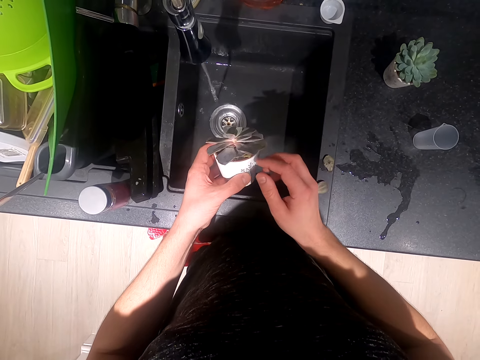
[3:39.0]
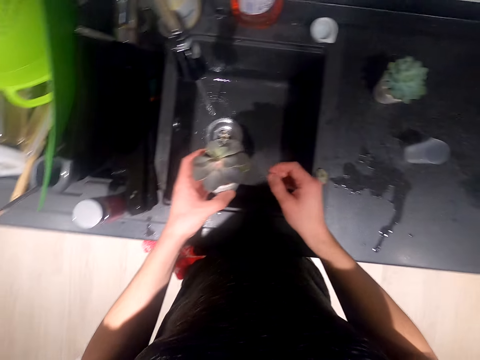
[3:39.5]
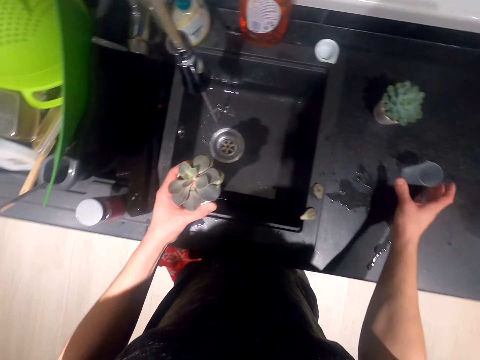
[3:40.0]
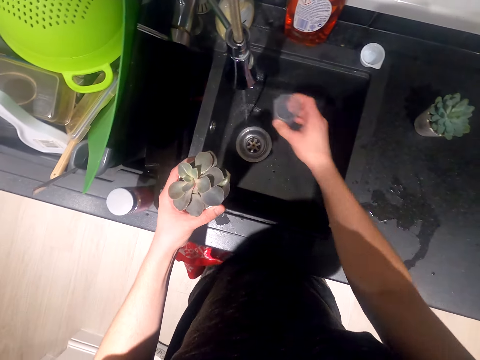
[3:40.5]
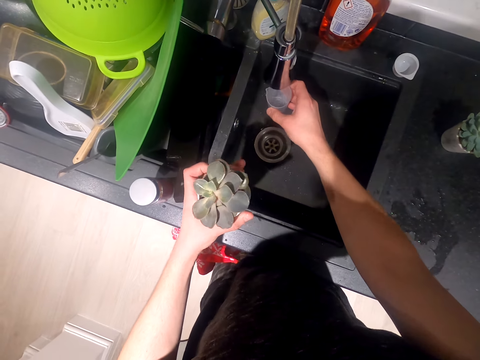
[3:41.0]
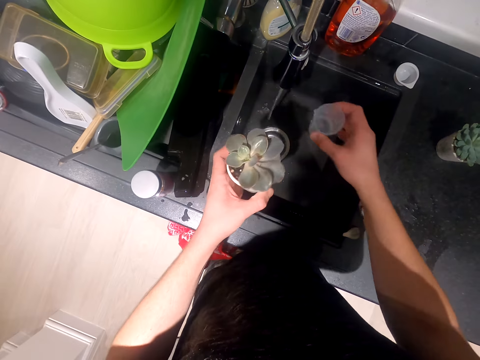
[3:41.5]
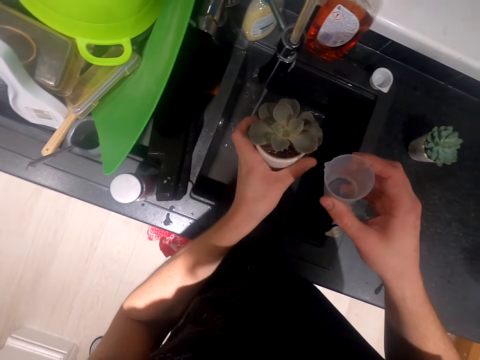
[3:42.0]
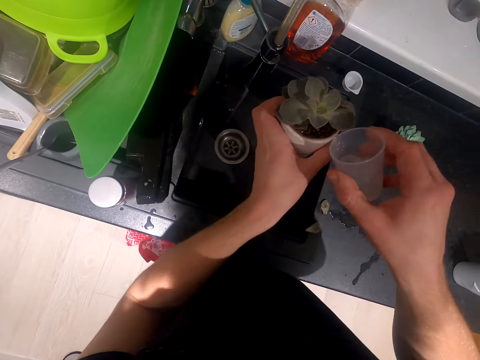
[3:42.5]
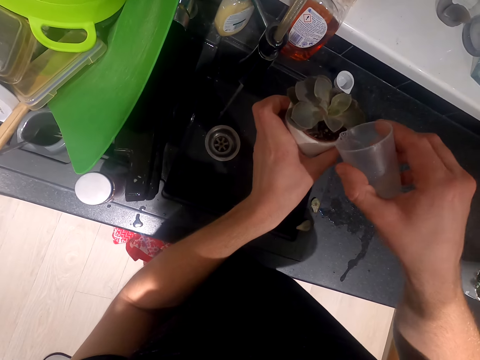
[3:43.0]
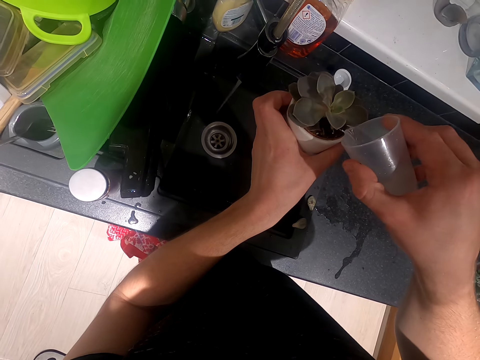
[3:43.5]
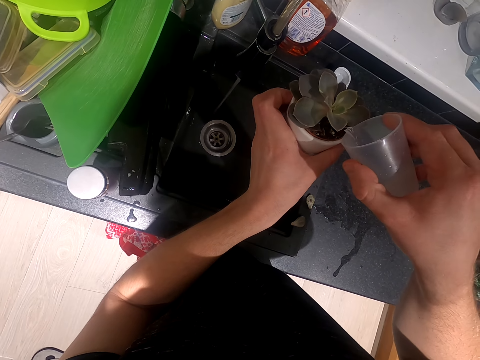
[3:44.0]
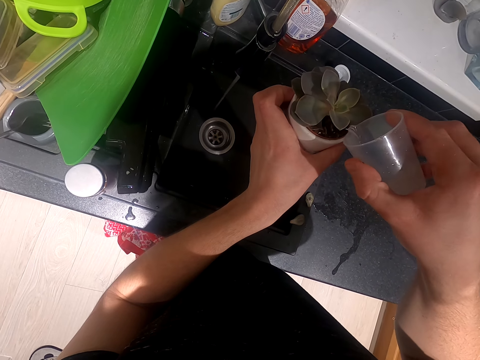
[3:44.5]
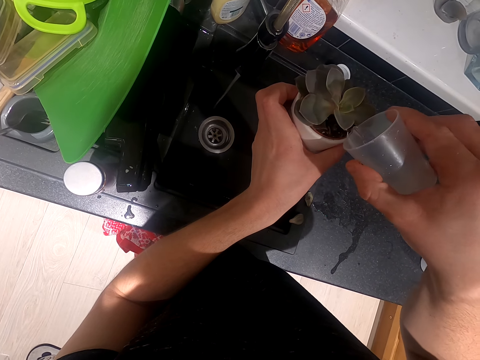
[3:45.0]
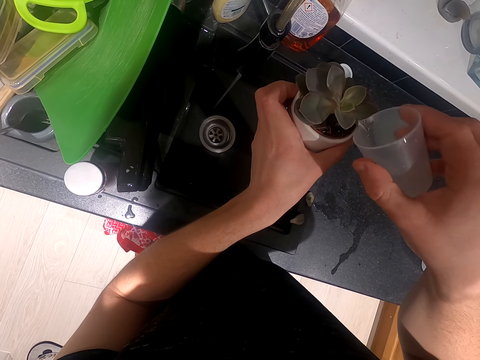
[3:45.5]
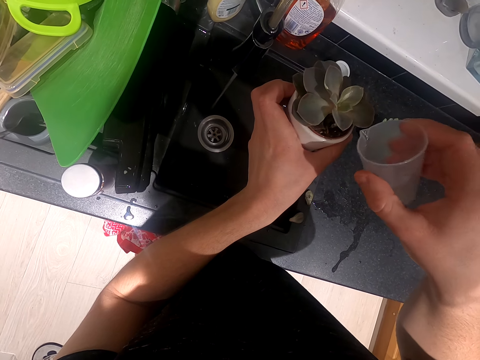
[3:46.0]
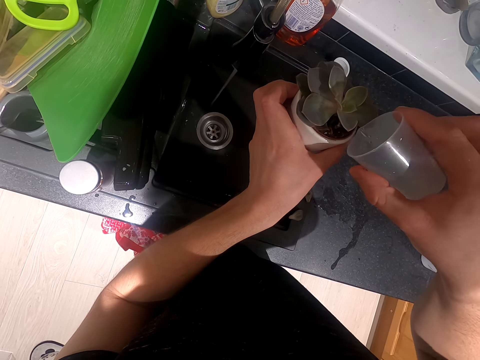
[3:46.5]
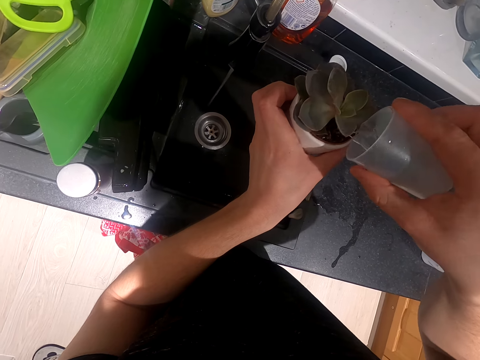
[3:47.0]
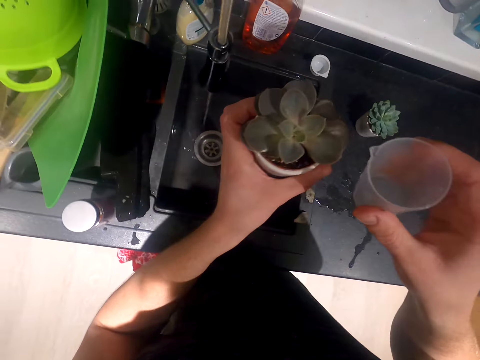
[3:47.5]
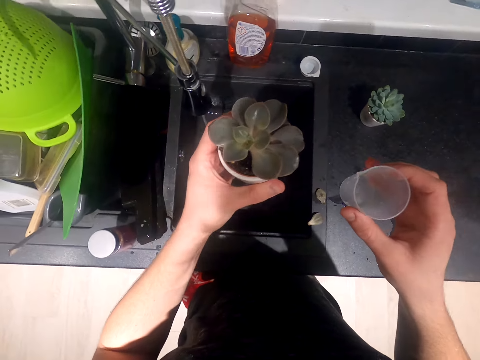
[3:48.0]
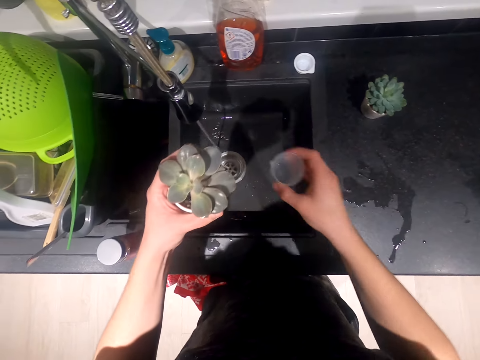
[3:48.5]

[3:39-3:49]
The camera wearer touches the flower. They take the plastic cup. They pour water in the container. They take water with the glass cup. They water the plant in the container.

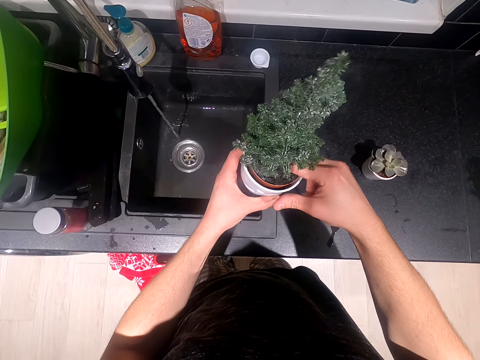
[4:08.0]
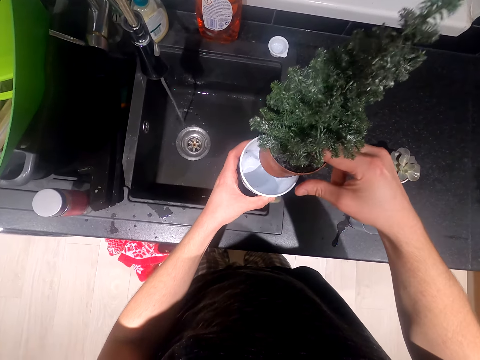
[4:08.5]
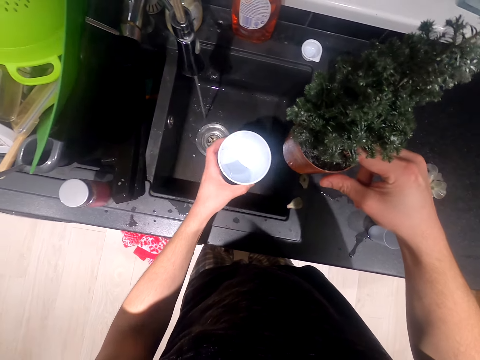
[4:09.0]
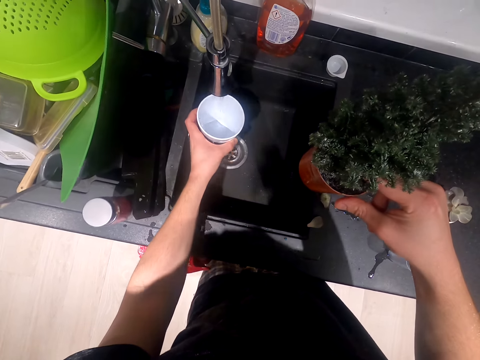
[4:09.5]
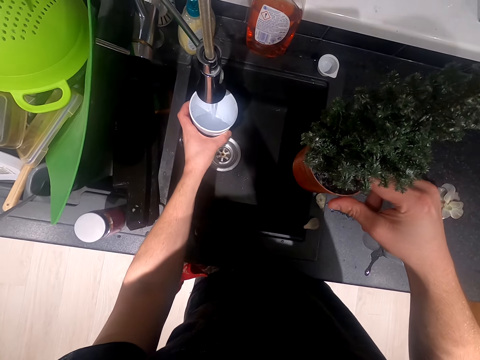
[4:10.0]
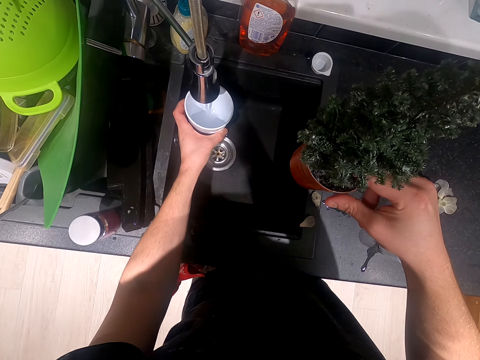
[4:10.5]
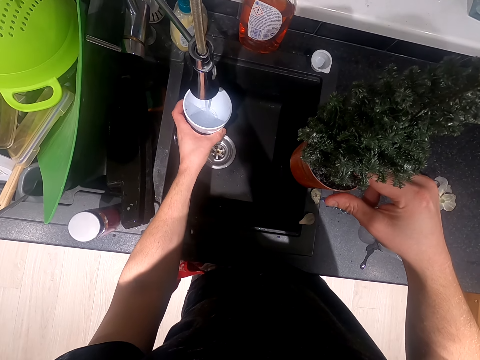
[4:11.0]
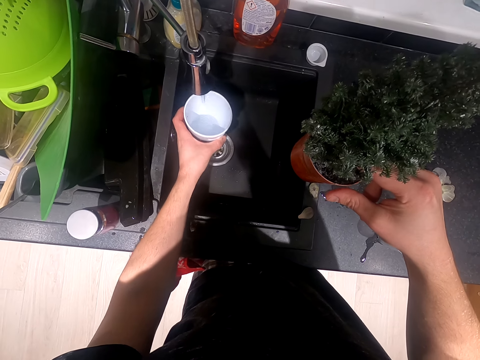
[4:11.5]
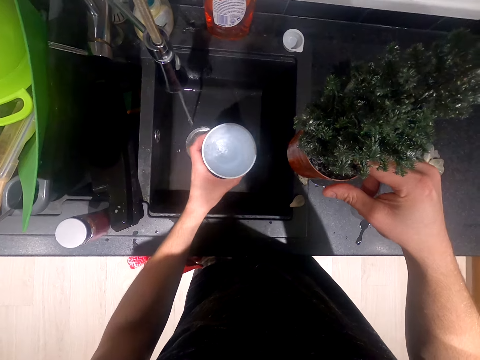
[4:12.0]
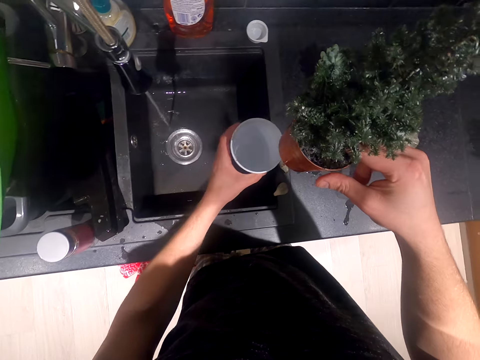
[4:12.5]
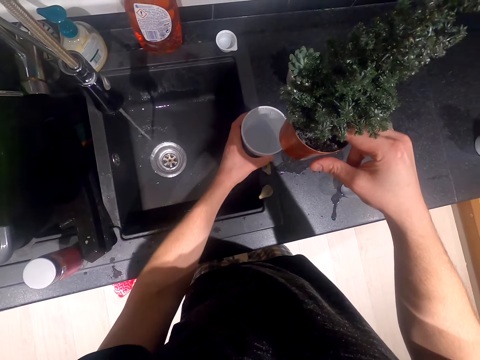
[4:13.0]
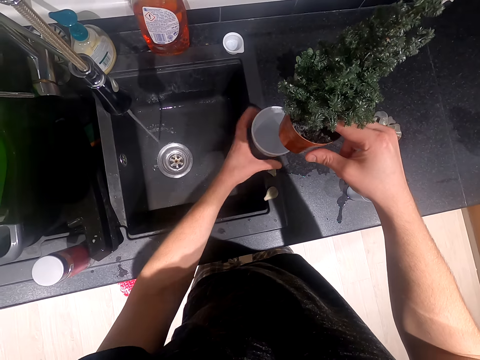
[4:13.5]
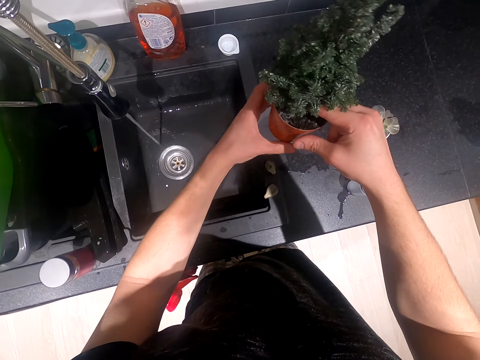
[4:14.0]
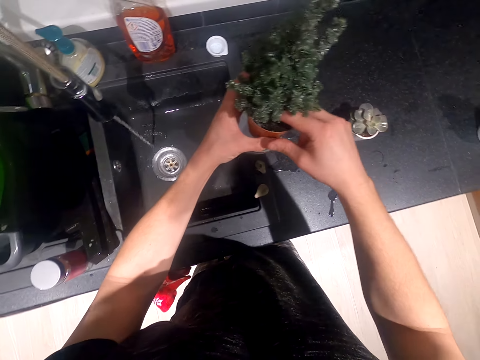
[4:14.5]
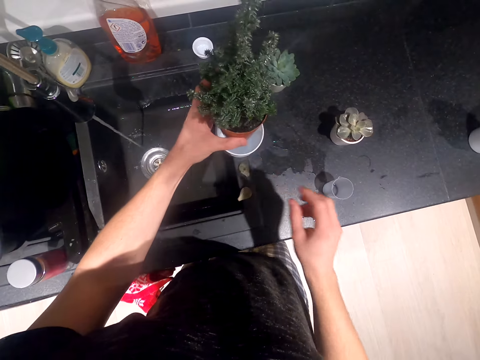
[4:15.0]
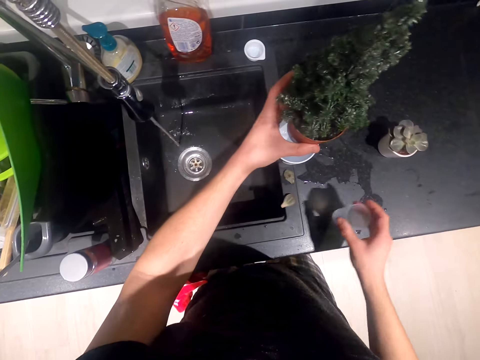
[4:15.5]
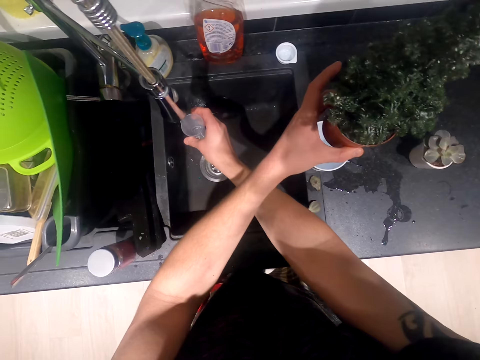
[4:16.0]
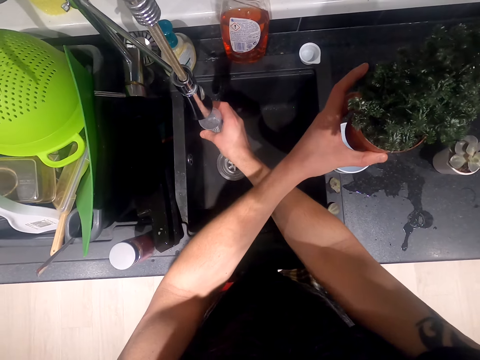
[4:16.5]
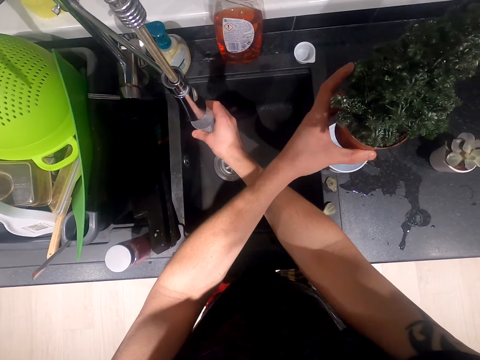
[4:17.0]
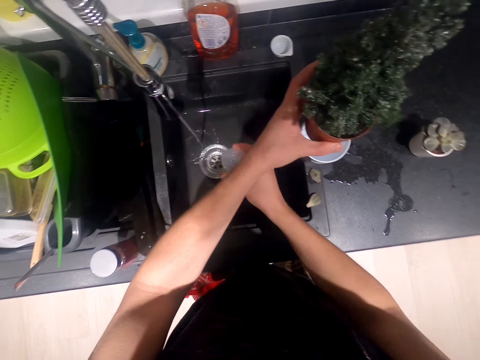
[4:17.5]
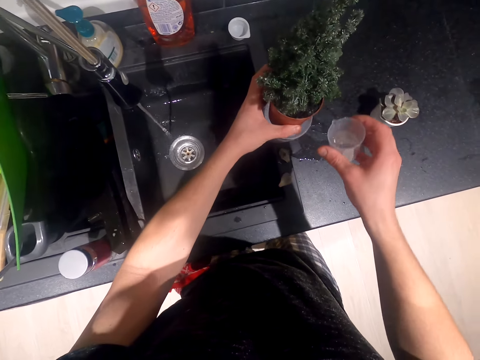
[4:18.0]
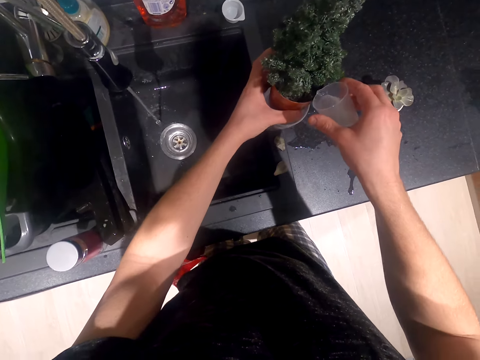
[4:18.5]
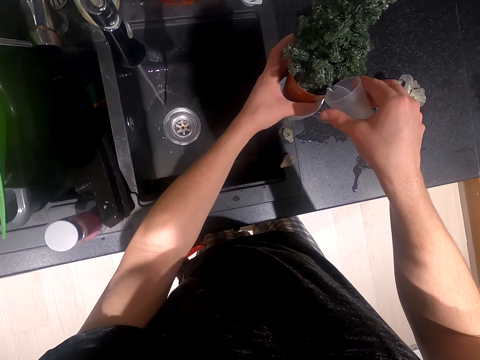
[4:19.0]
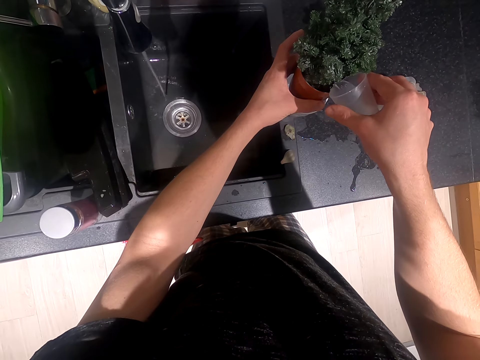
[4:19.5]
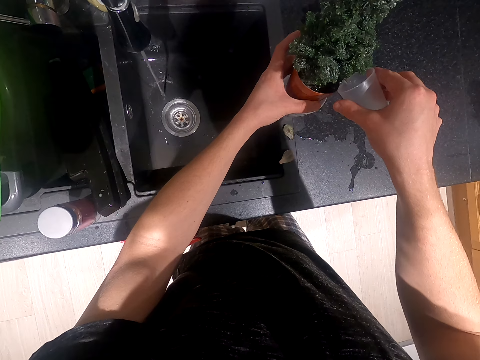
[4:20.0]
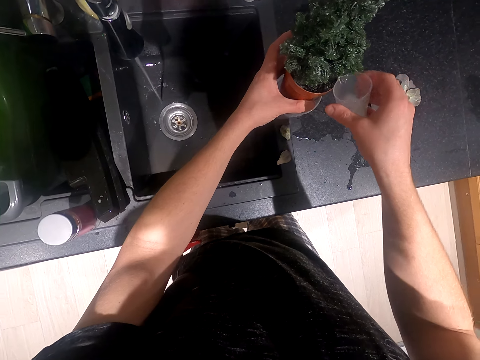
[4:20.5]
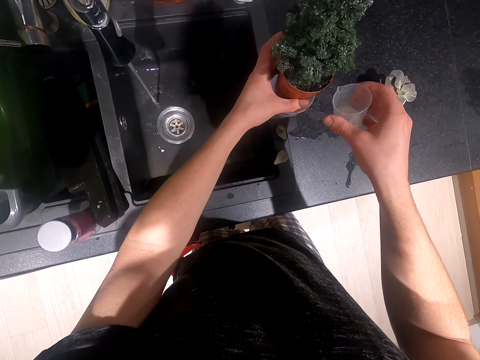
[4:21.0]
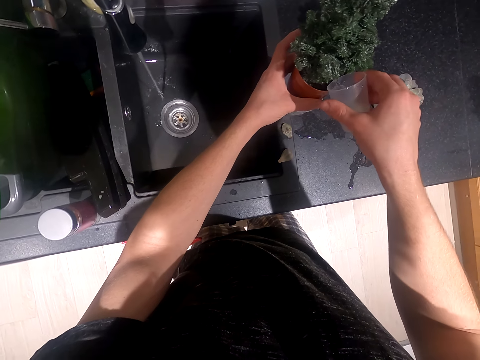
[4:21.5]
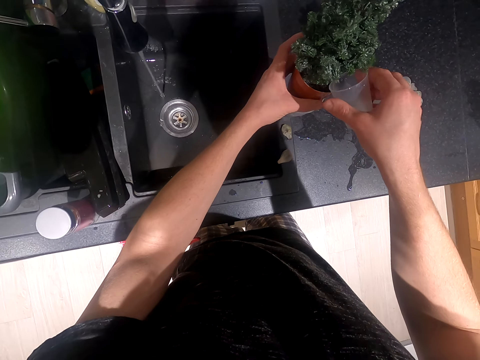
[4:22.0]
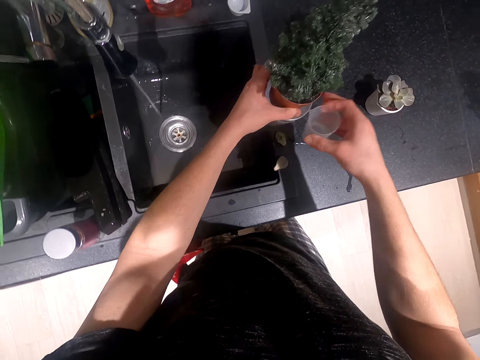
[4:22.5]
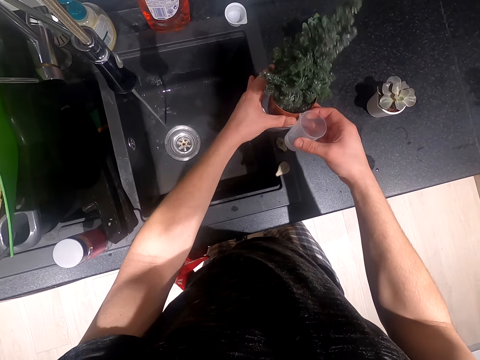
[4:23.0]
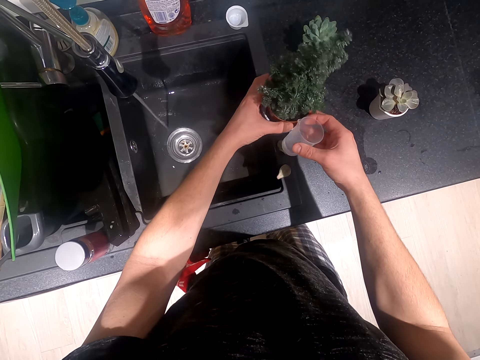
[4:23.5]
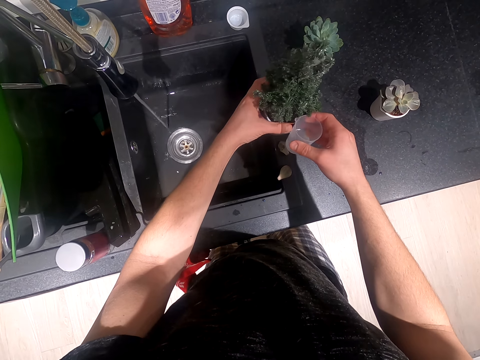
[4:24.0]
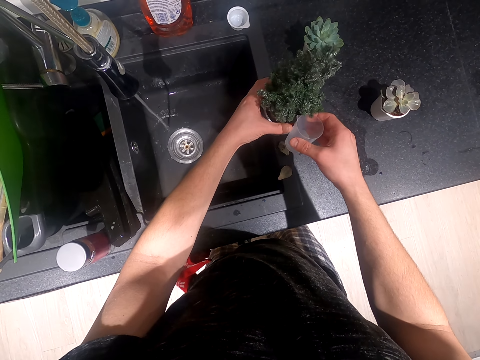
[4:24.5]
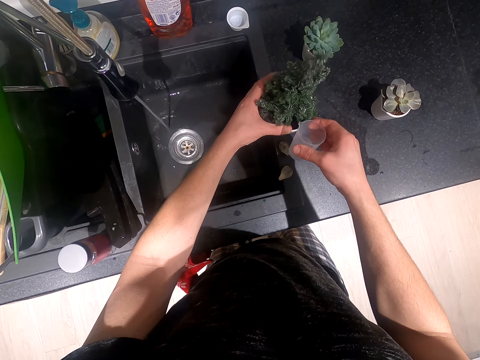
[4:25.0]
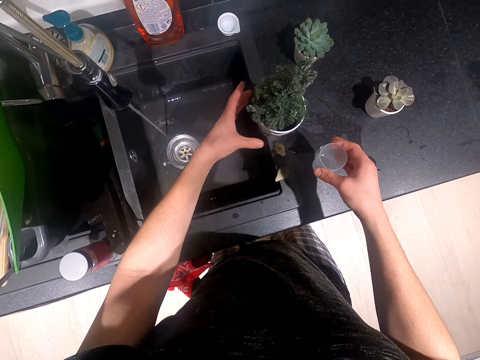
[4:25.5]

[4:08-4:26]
The camera wearer takes water with the vase. They pour water in the container. They look at the water. They put the vase on the surface. They take the plastic glass. They take water. They water the plant or flower in the container. They put the flower in the vase.
